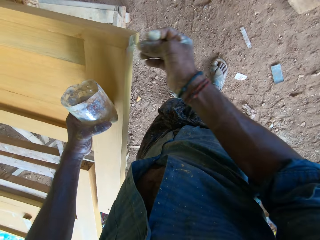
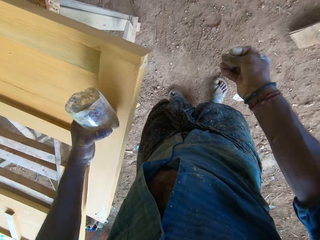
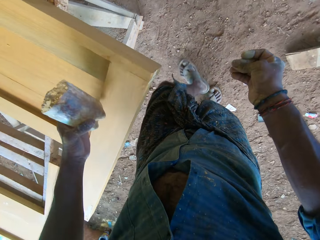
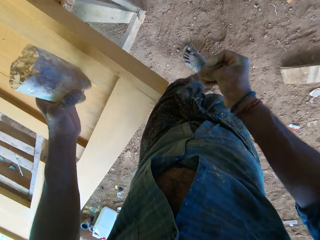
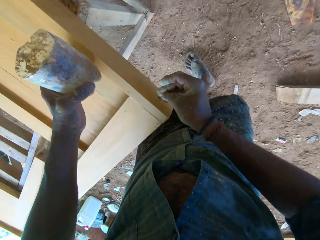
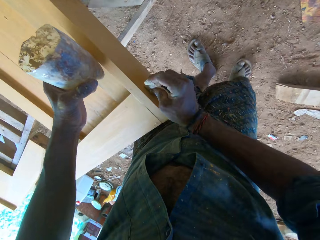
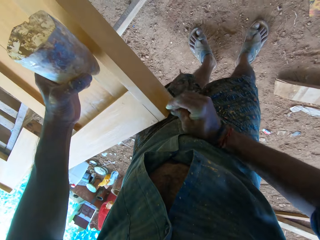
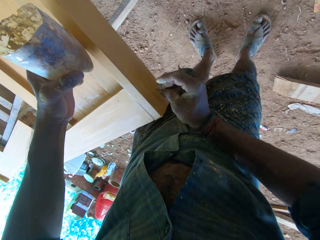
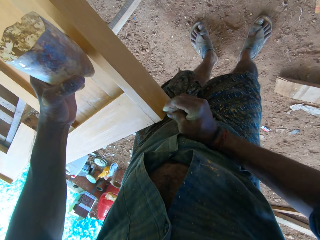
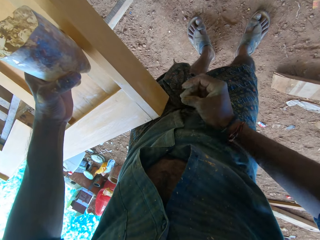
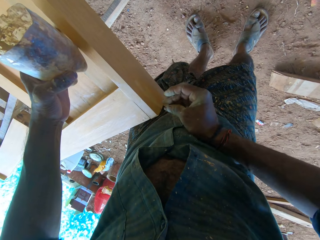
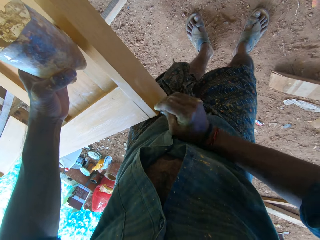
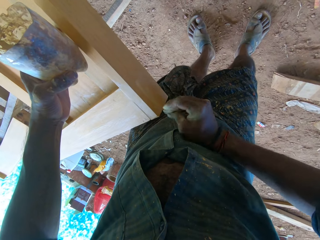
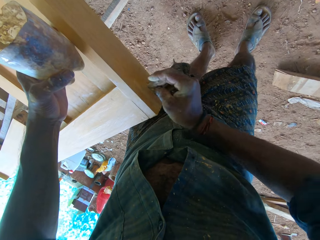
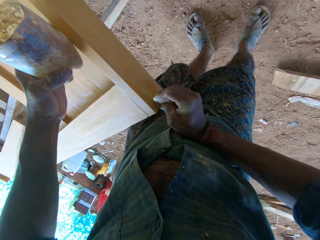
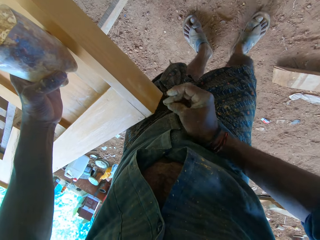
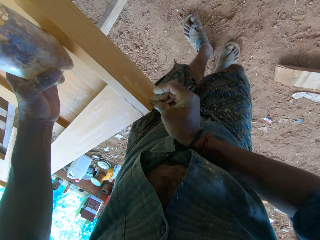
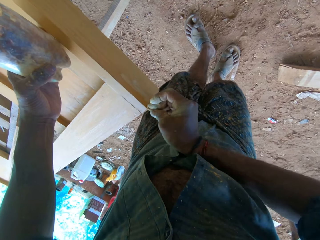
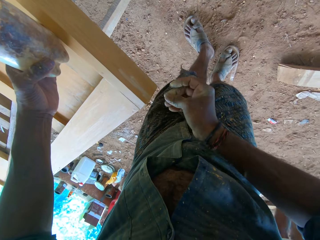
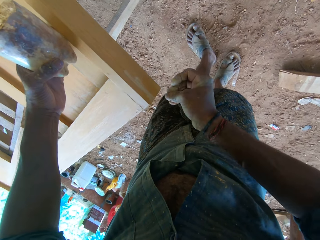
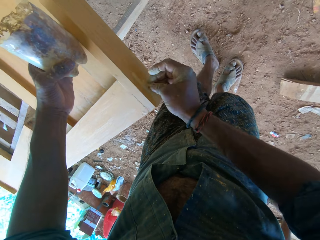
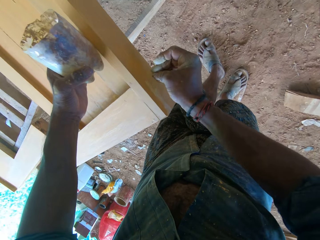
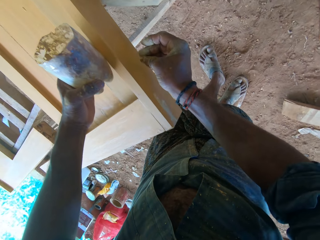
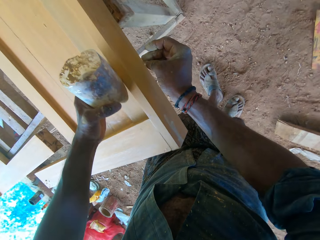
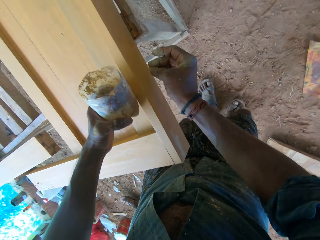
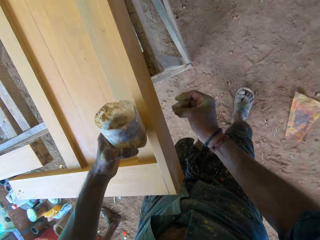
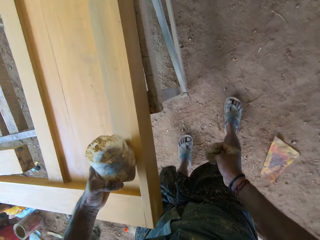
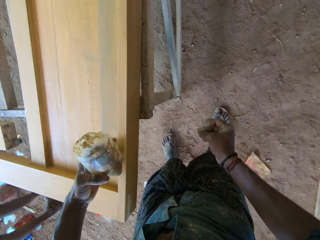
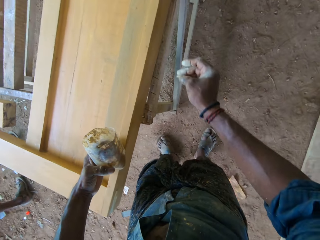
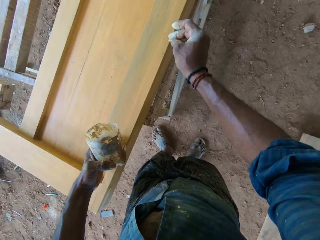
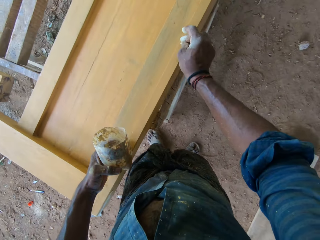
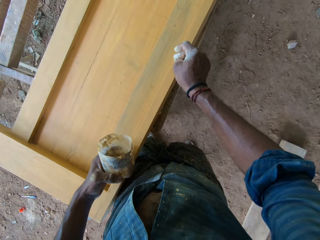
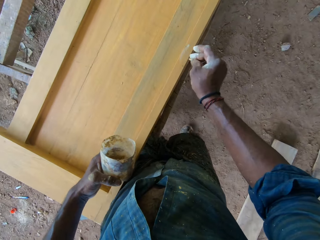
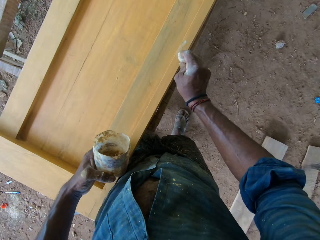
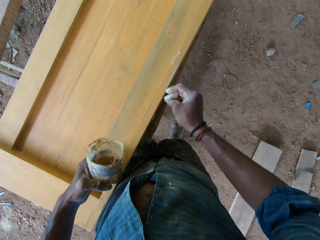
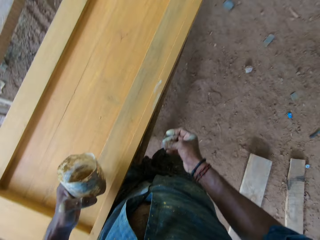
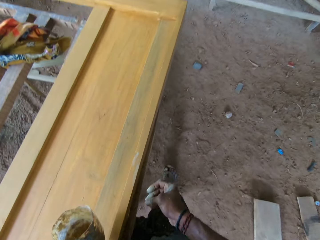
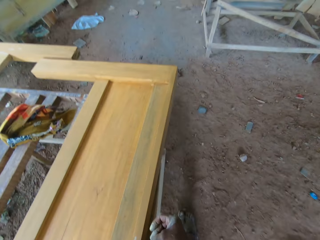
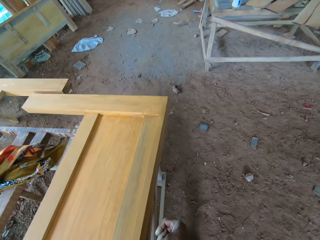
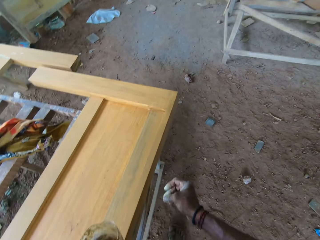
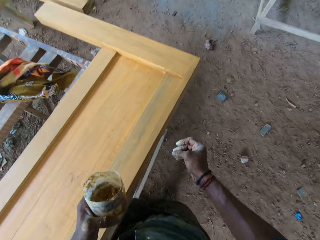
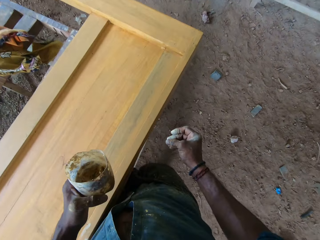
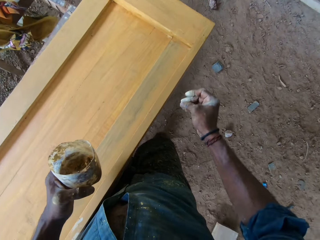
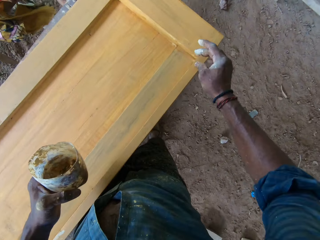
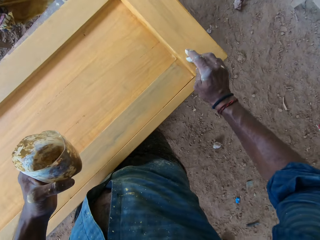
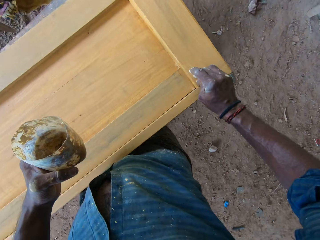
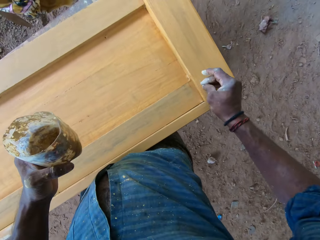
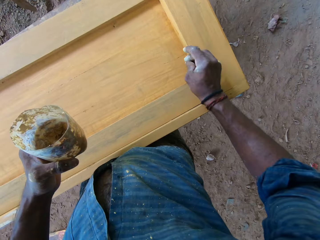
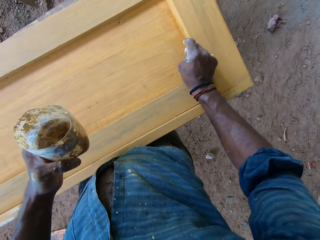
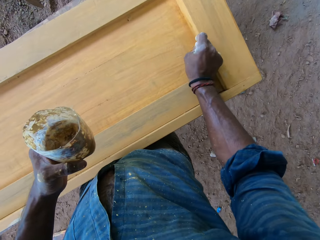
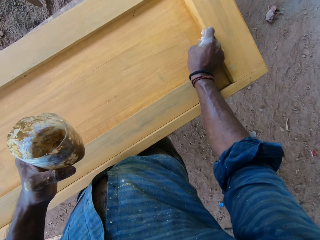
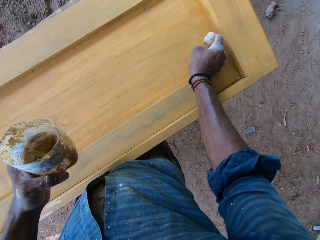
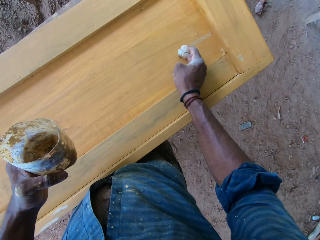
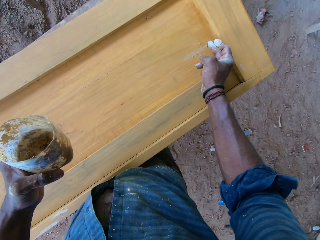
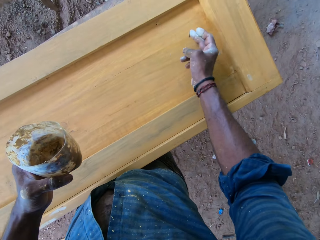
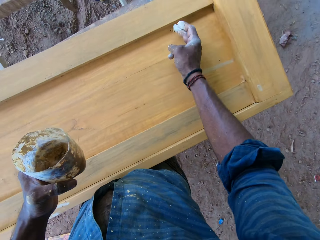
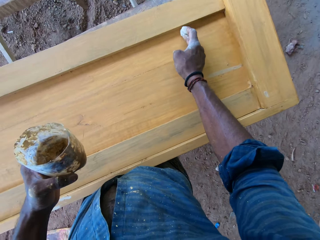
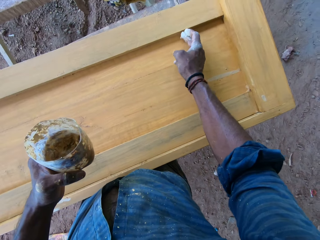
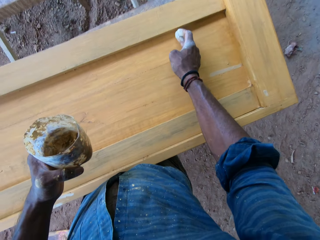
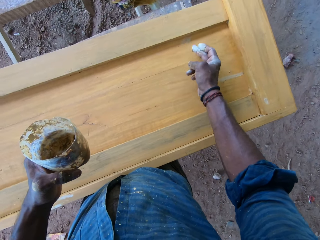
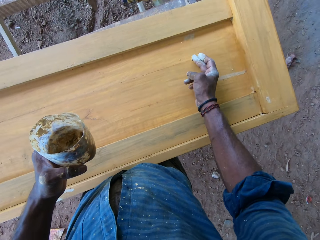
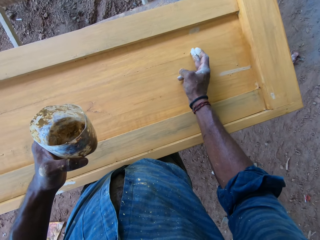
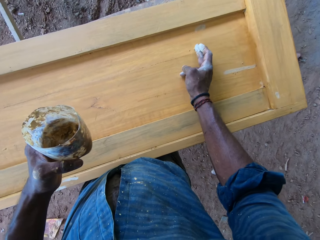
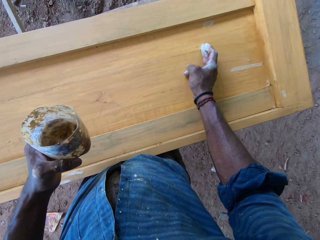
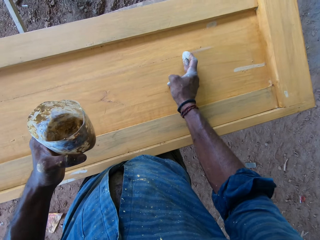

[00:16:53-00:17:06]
The camera wearer removes the plastic from the wood on the table stand with his left hand. He places the plastic in his left hand on the wood on the table stand. He fills the wood on the table stand with the wood filler in his right hand. He moves beside the furniture. He fills the wood on the table stand with the wood filler in his right hand. He removes the plastic from the wood on the table stand with his left hand. He moves beside the furniture. He fills the wood on the table stand with the wood filler in his right hand.

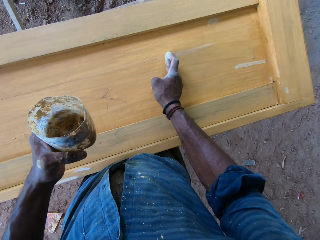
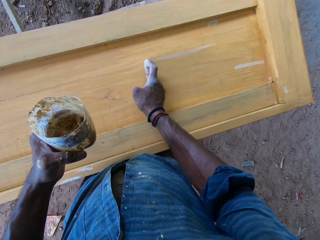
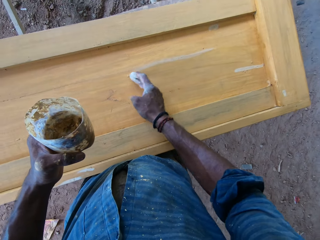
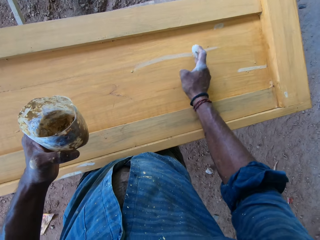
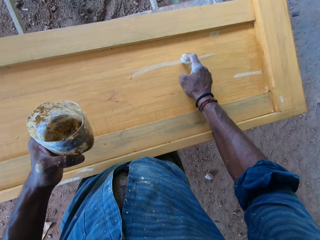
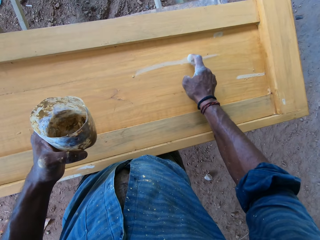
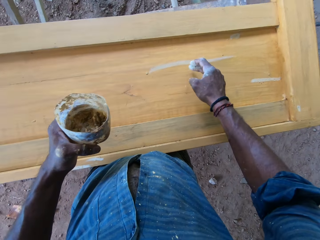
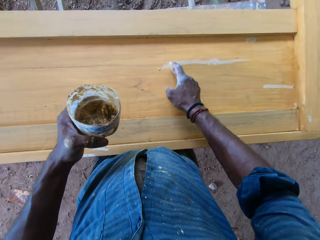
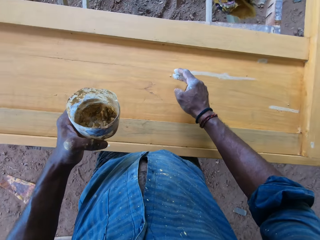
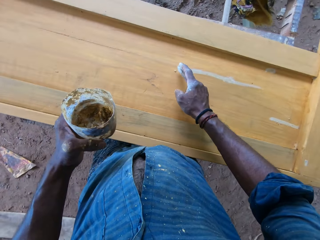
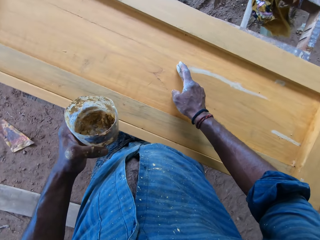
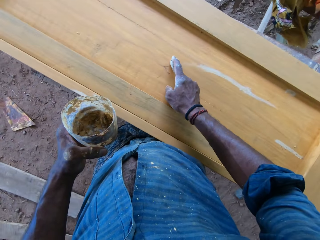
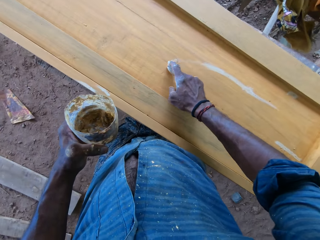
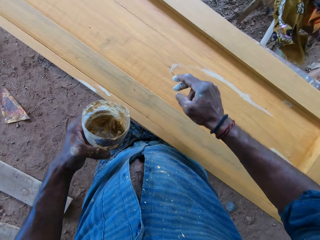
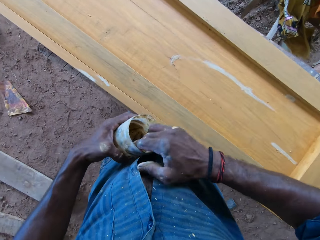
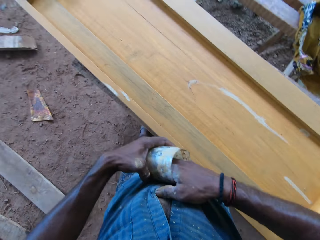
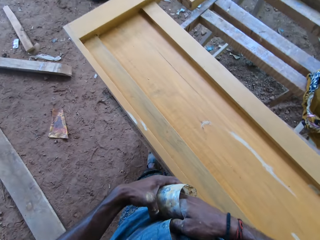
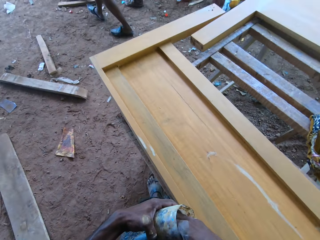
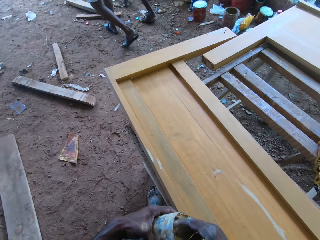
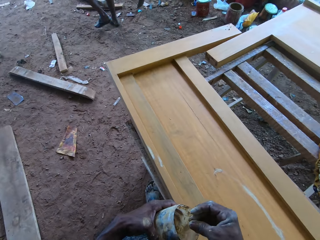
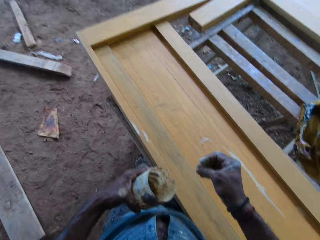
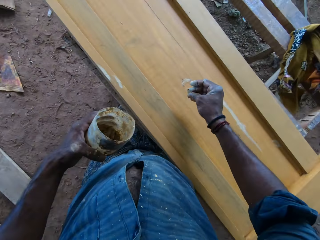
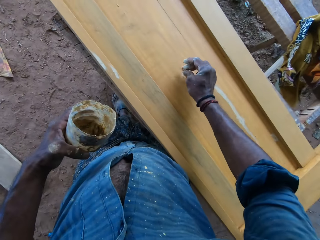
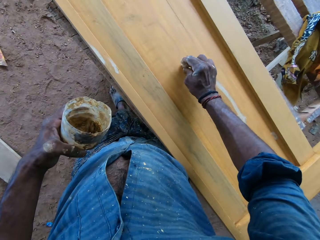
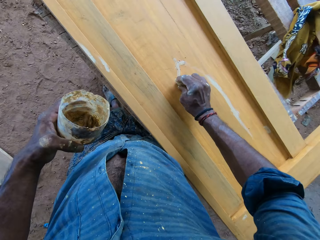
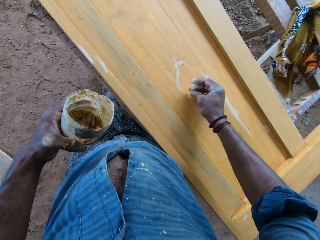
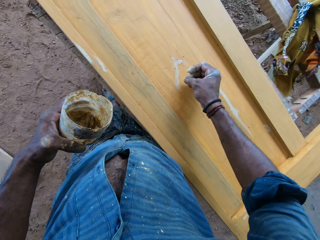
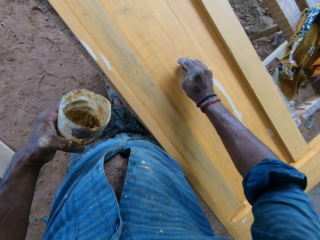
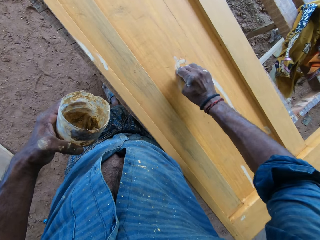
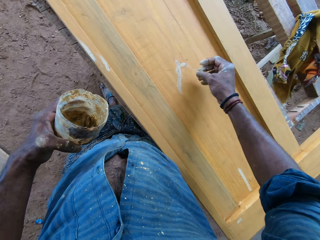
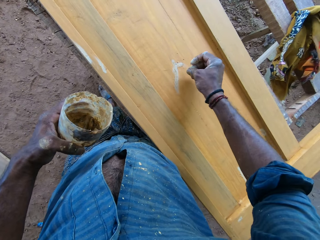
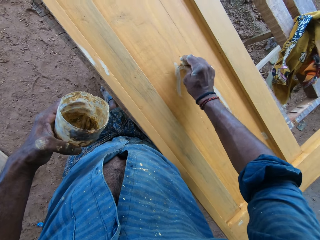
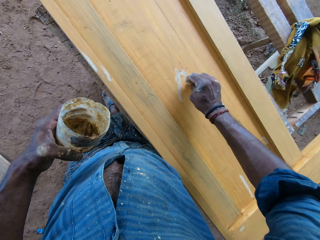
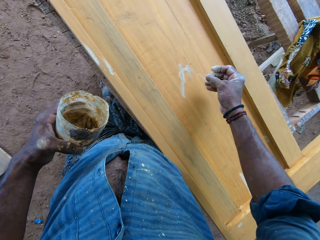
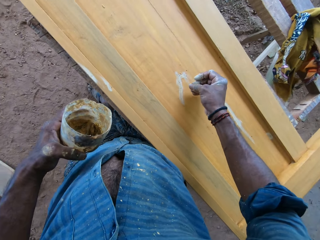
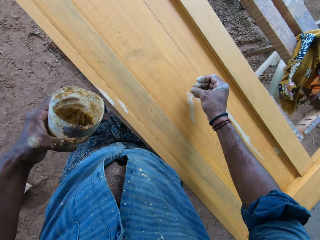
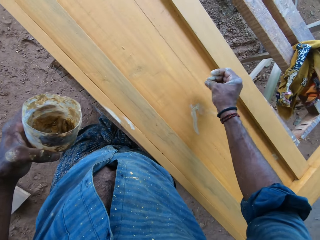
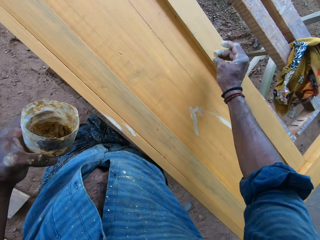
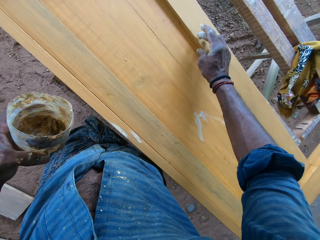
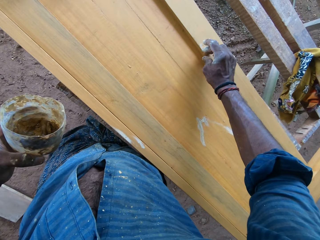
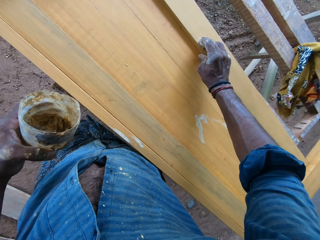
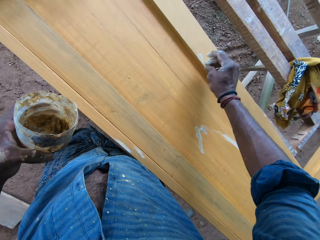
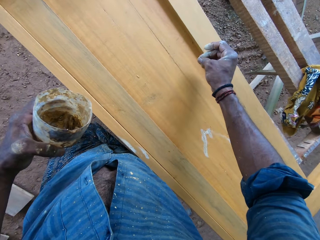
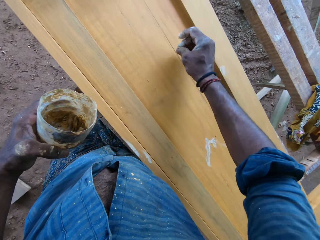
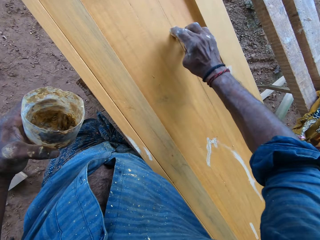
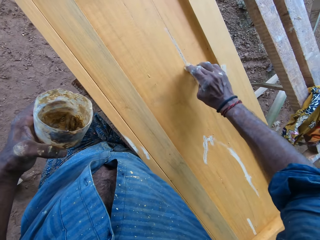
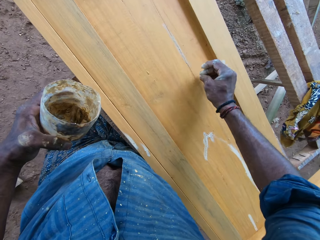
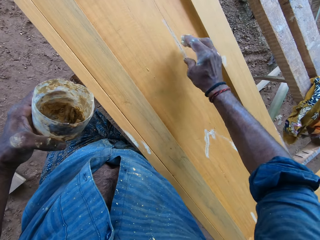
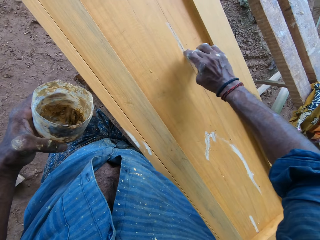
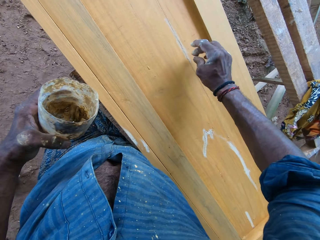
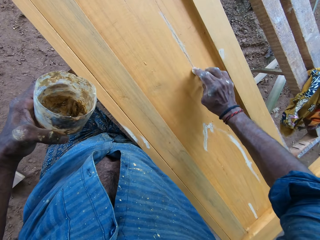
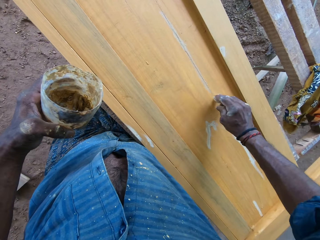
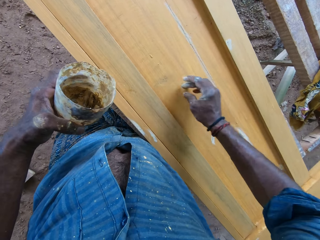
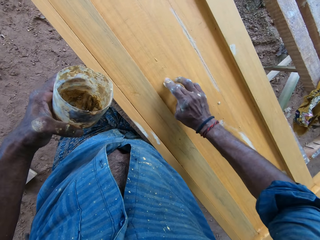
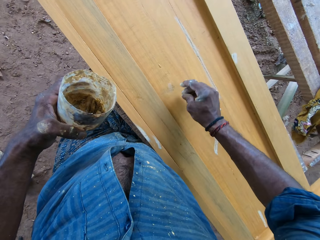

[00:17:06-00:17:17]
The camera wearer takes wood filler from the plastic in his left hand with his right hand. He looks at the colleagues. He fills the wood on the table stand with the wood filler in his right hand.
